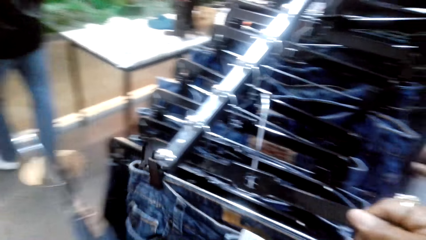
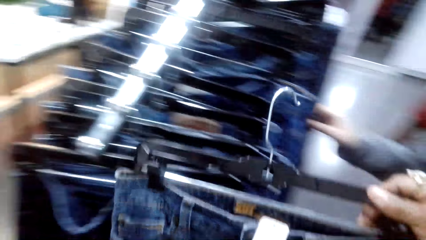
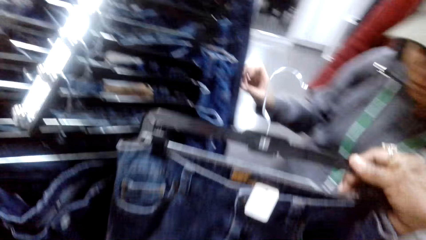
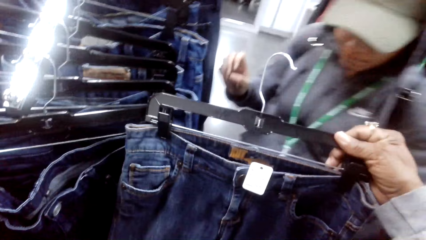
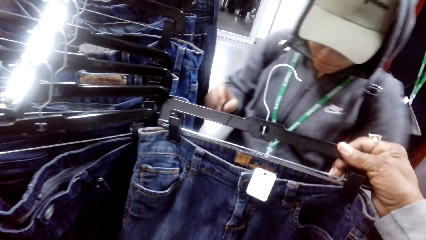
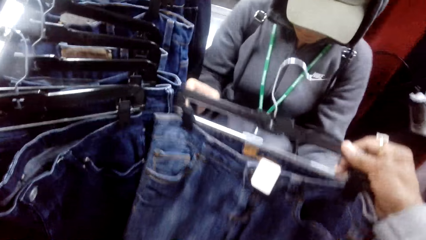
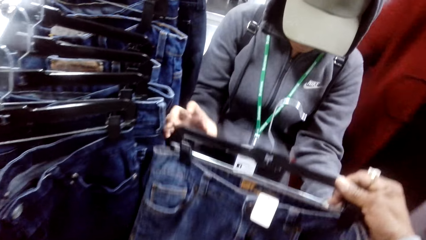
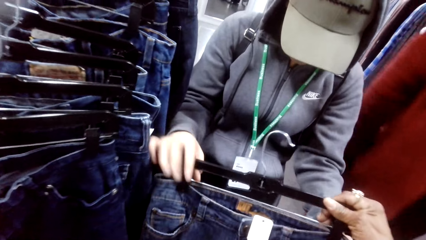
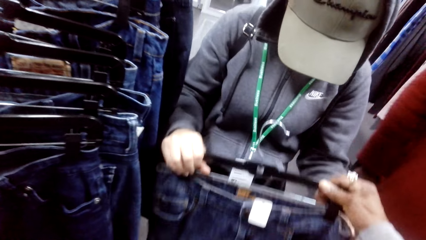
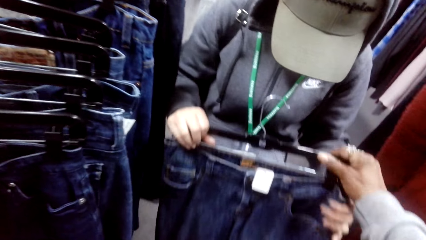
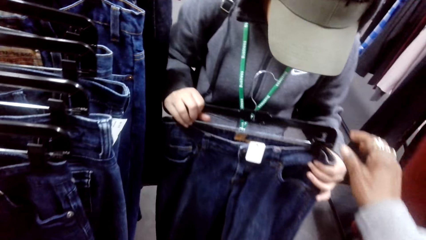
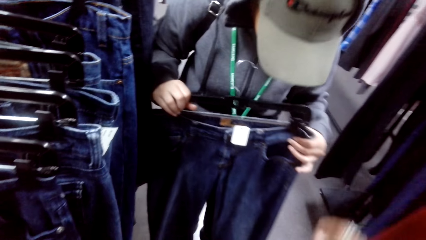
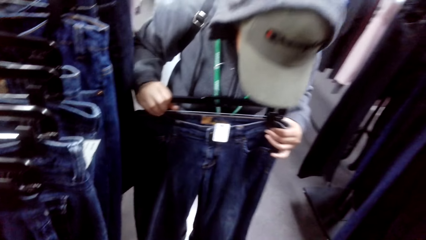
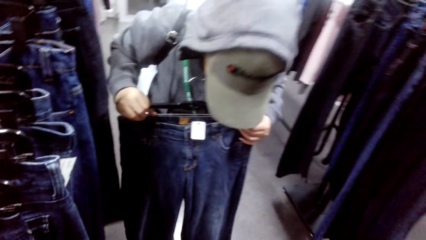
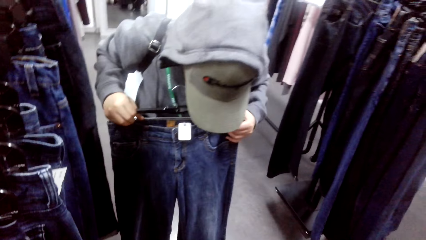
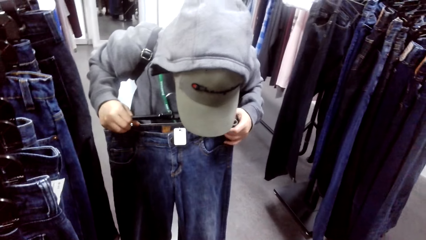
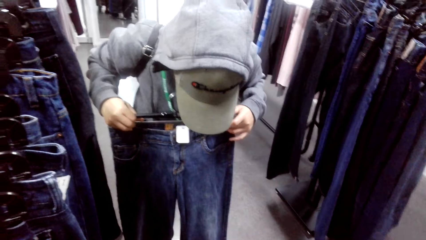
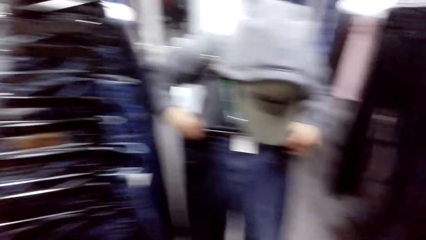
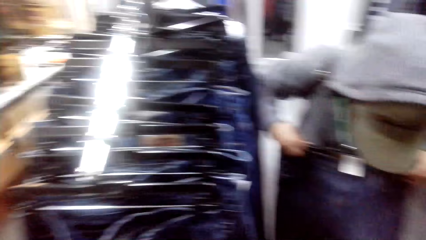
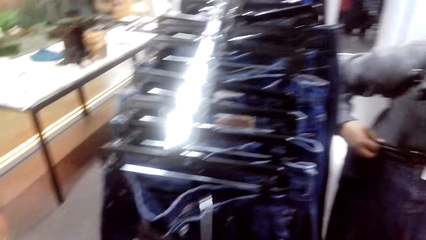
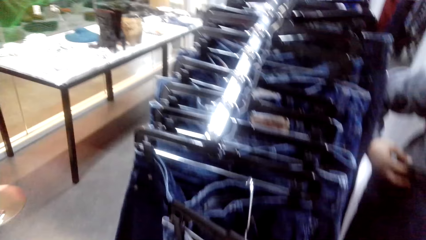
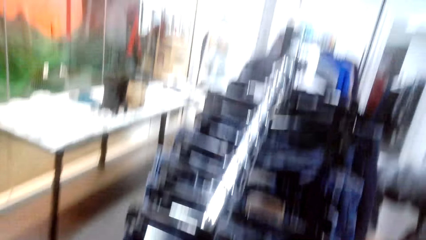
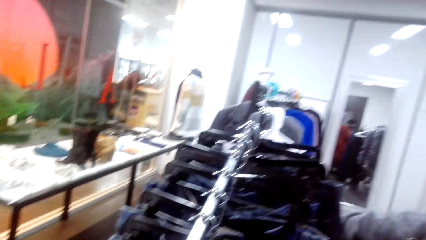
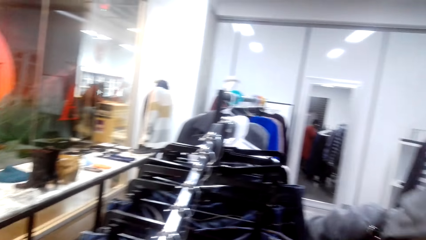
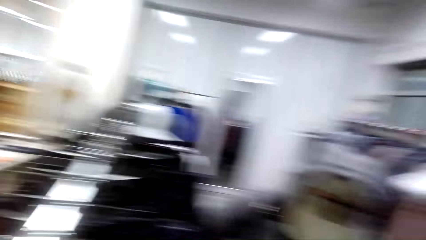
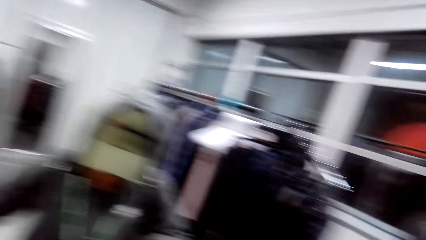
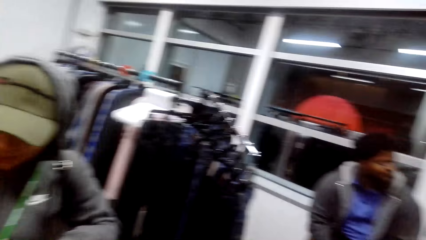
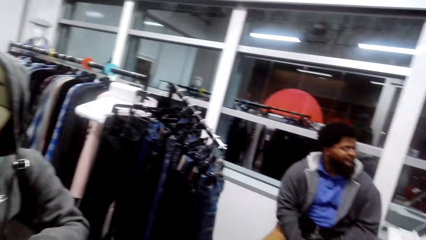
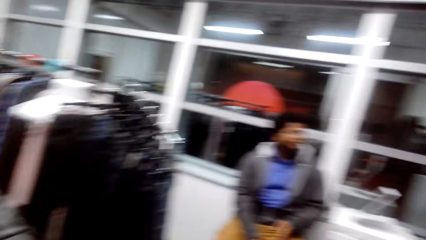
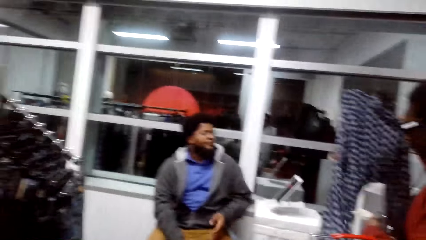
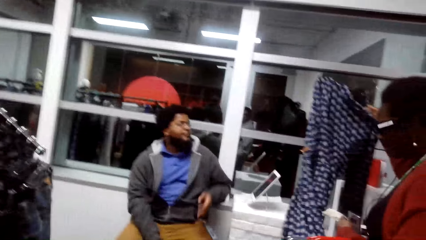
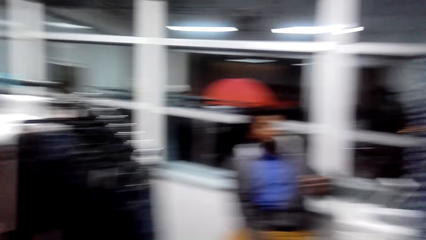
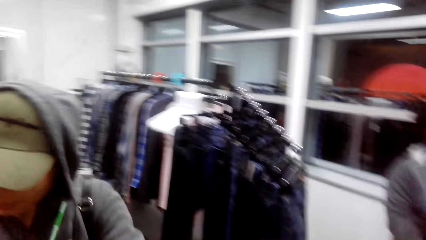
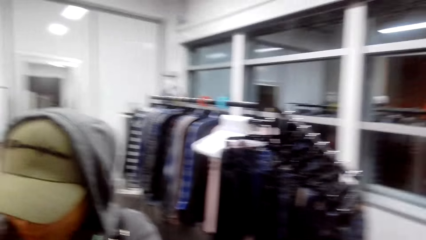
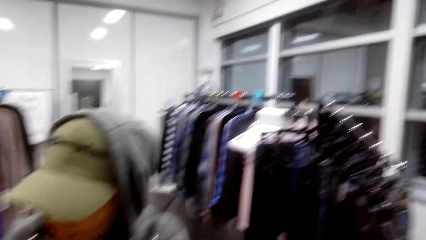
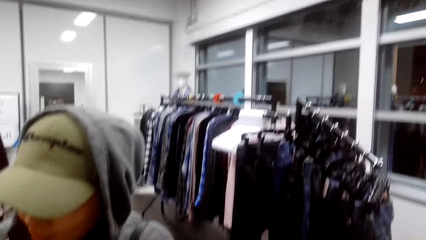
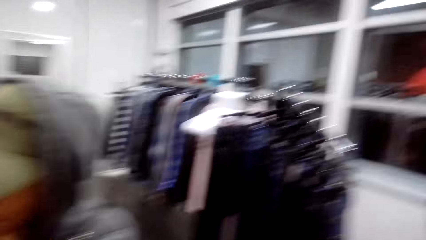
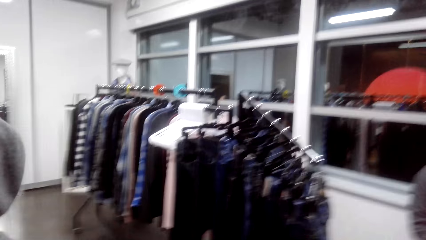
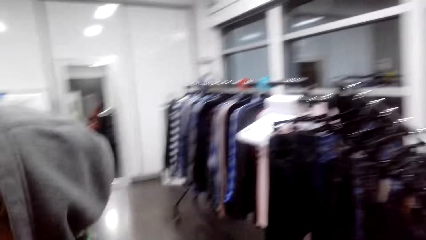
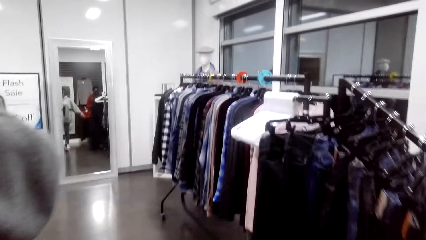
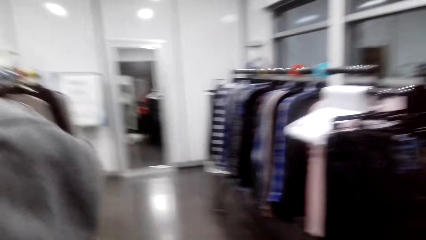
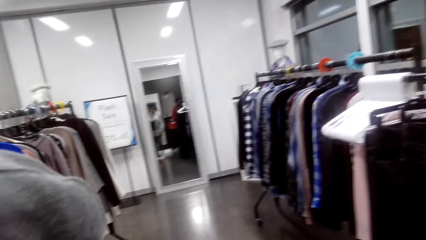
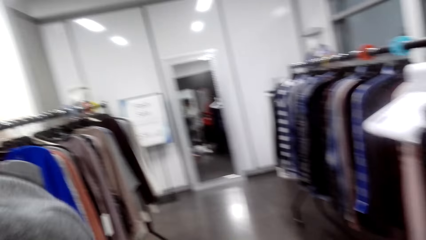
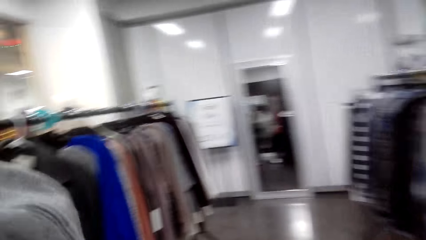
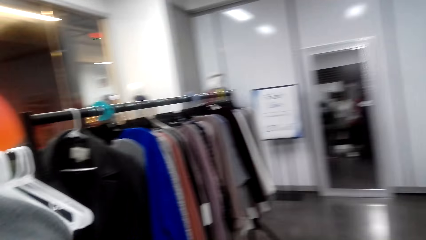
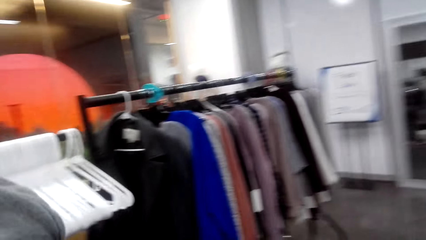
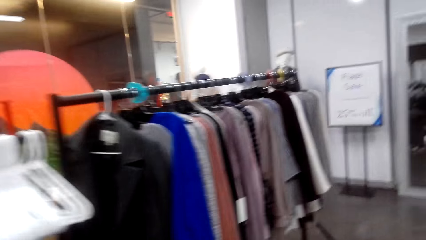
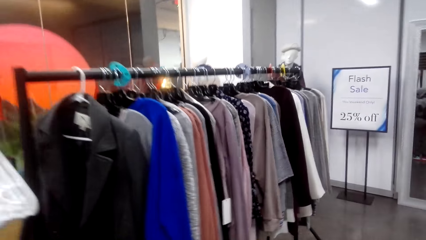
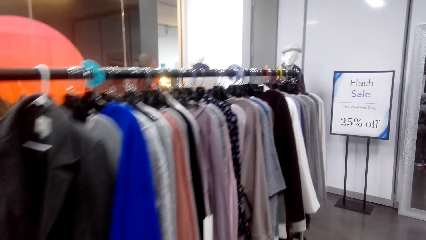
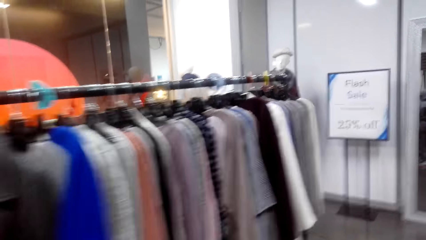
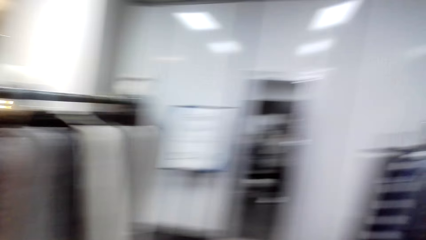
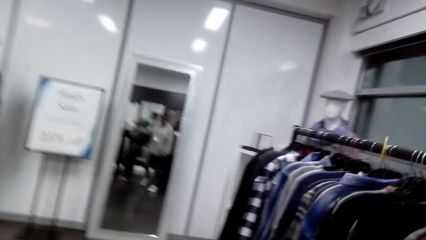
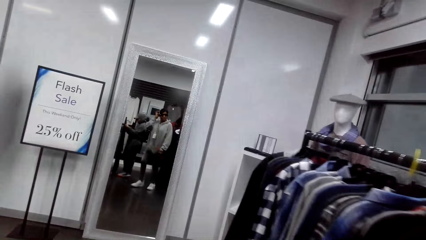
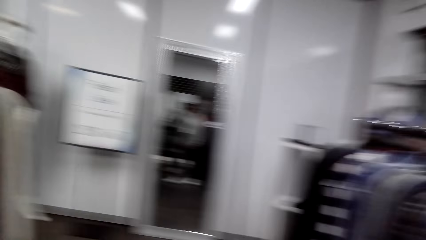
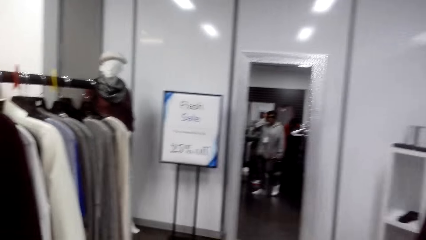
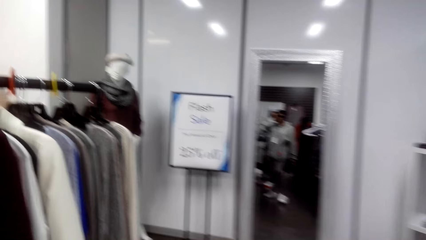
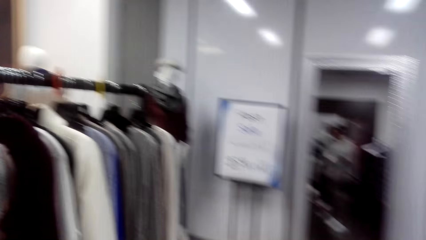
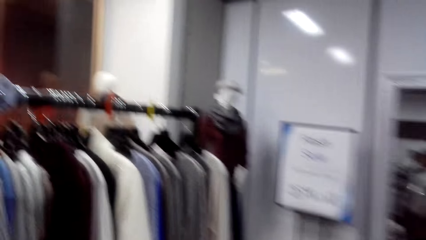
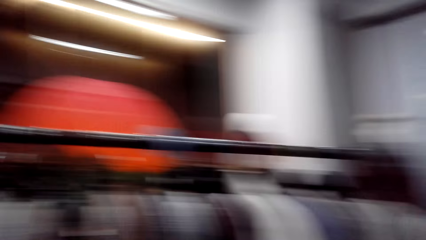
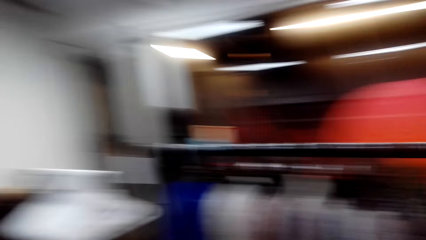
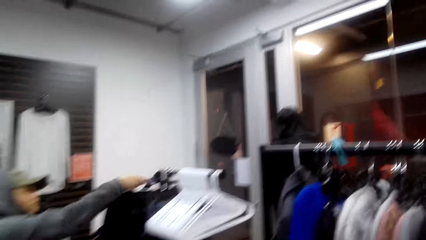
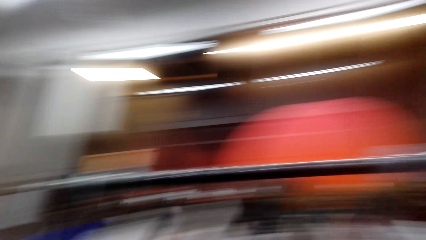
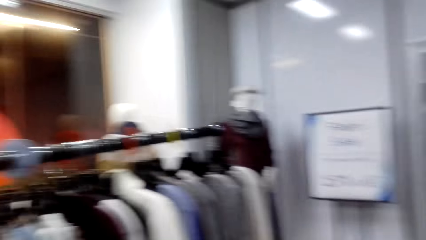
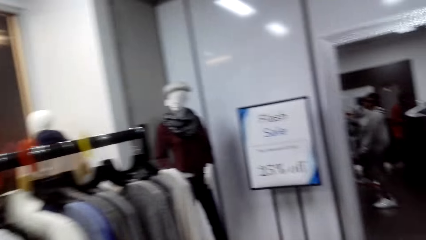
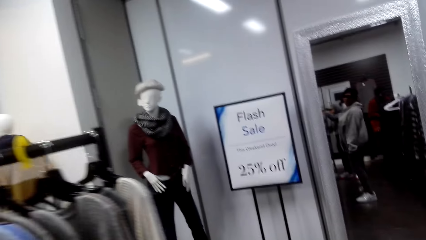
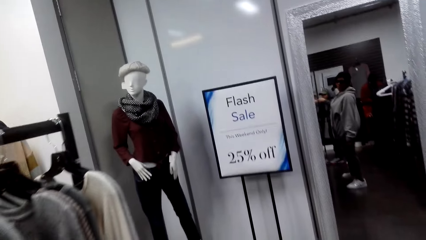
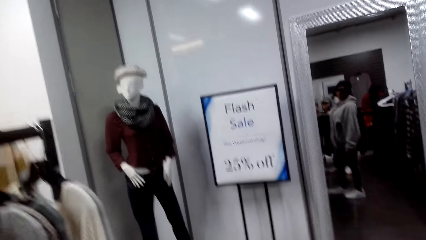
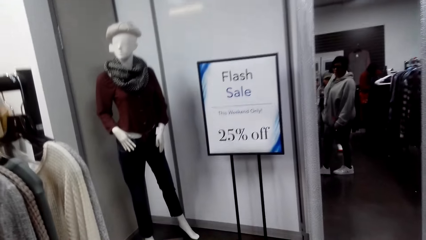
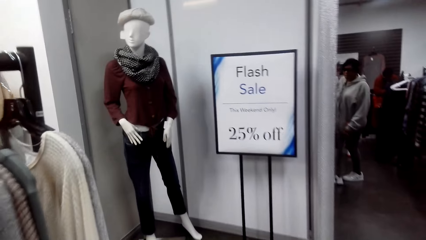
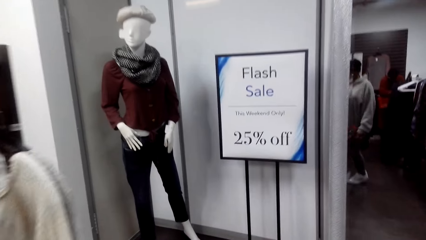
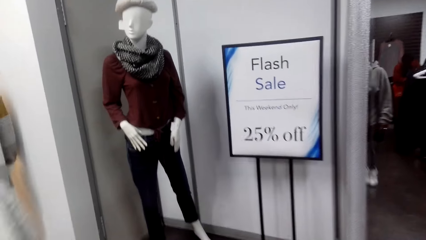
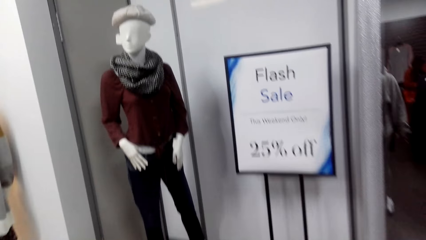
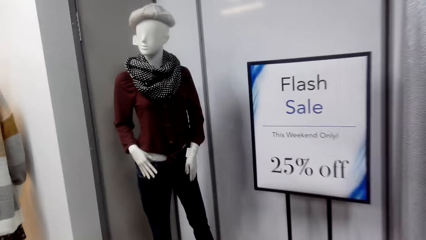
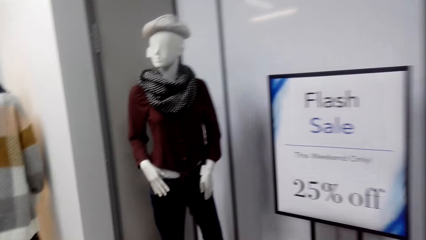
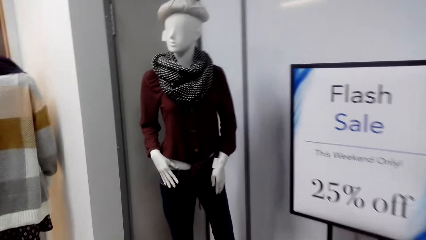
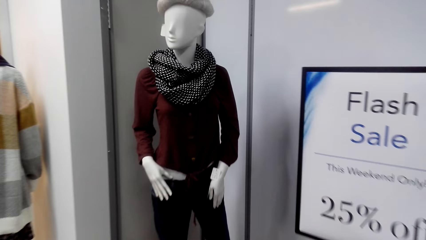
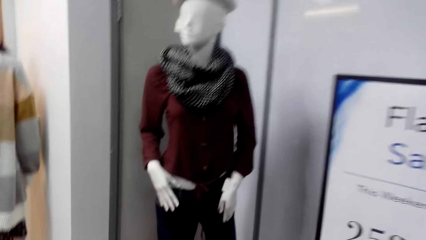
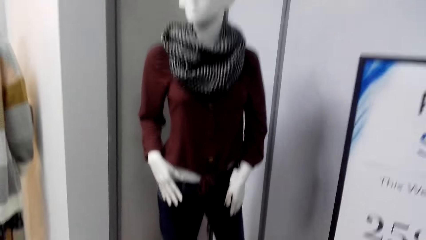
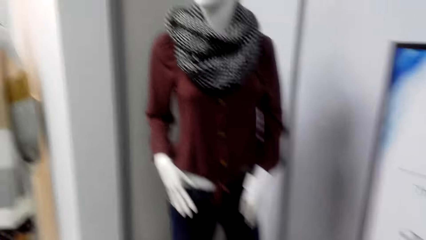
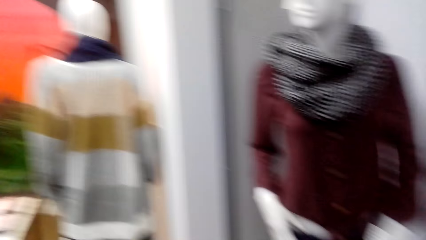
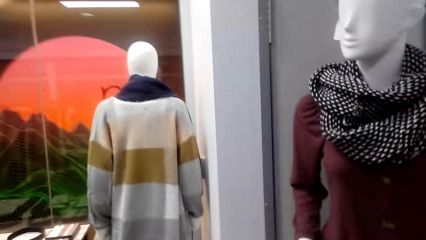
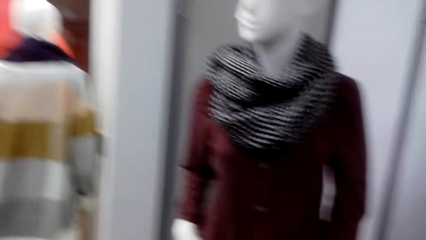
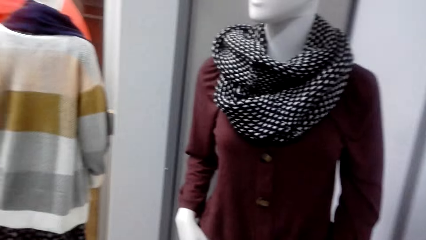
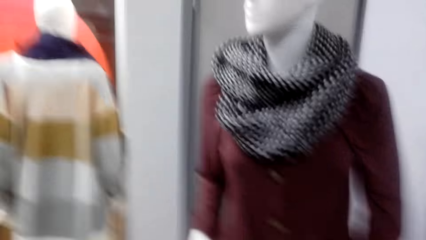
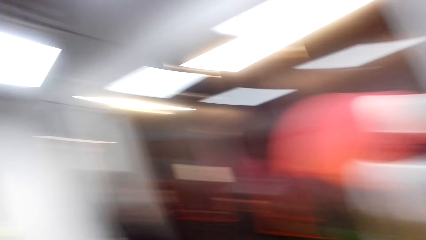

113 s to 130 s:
The camera wearer picks a trouser or jeans from the clothes rack. They give the trouser to a person. The person puts the jeans on his body. The camera wearer looks around and walks in the outfit shop. They talk to the person.
